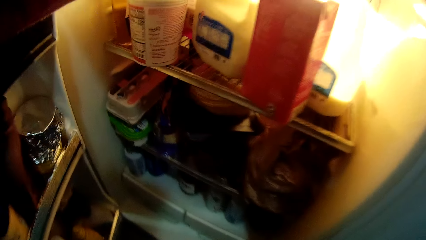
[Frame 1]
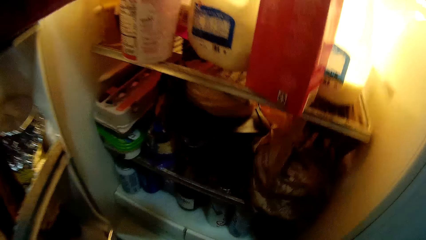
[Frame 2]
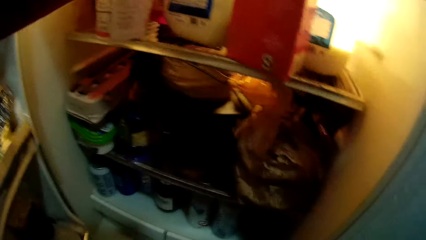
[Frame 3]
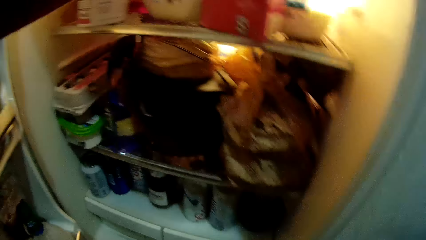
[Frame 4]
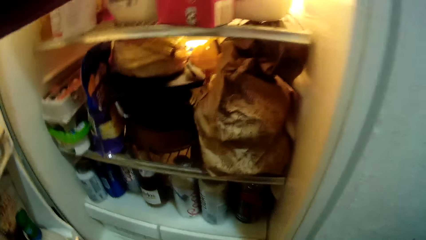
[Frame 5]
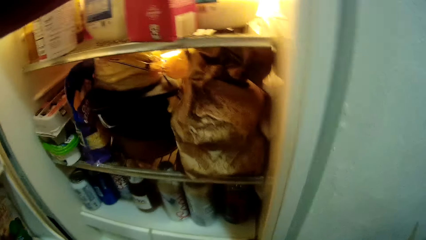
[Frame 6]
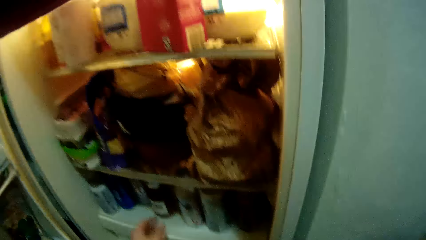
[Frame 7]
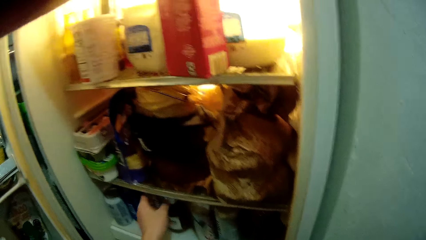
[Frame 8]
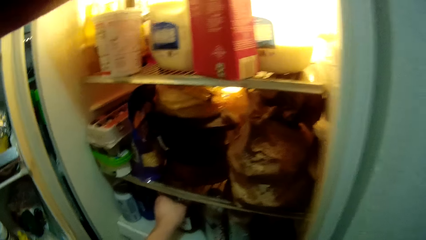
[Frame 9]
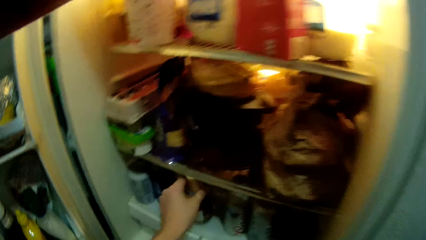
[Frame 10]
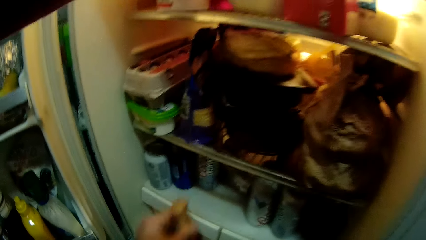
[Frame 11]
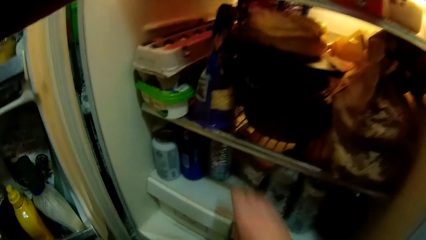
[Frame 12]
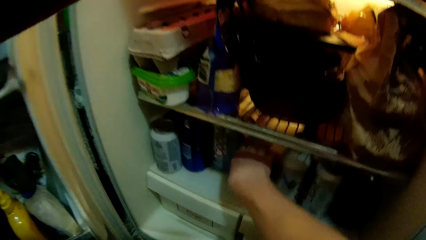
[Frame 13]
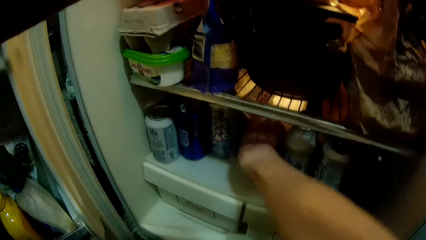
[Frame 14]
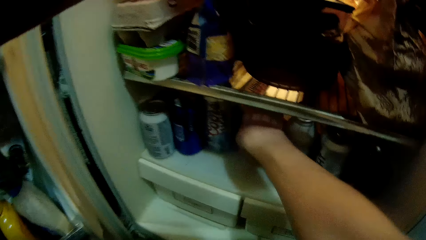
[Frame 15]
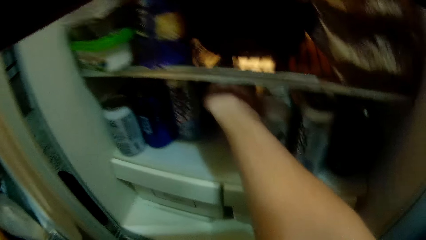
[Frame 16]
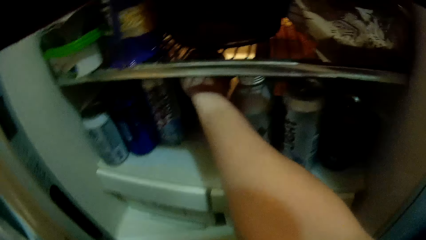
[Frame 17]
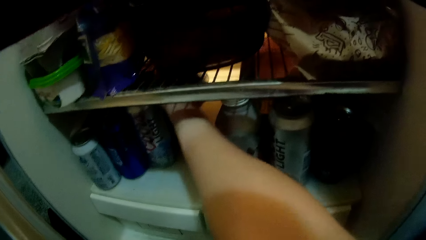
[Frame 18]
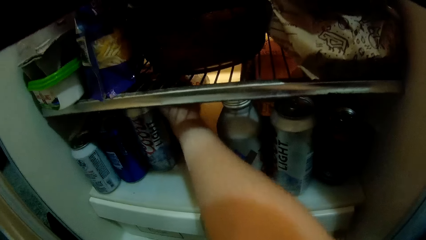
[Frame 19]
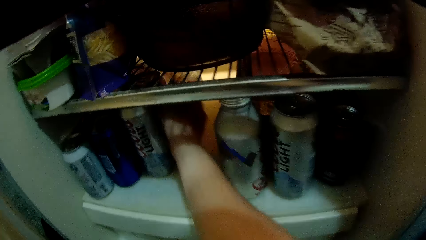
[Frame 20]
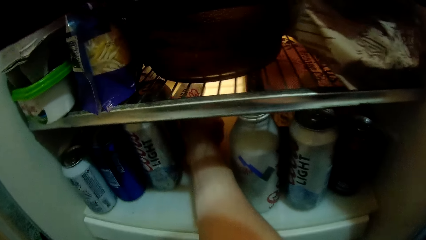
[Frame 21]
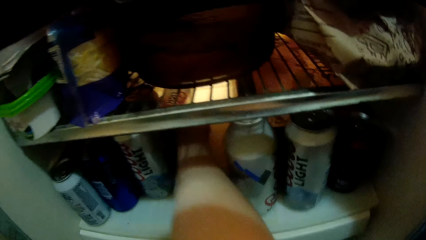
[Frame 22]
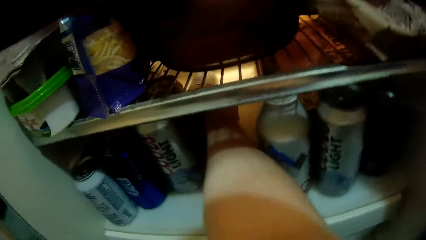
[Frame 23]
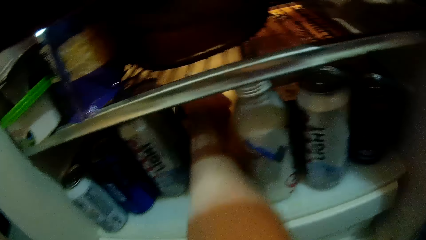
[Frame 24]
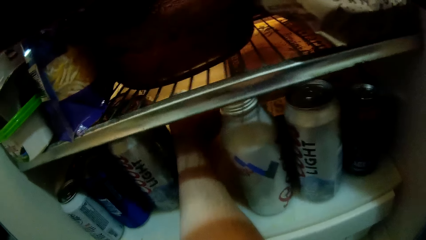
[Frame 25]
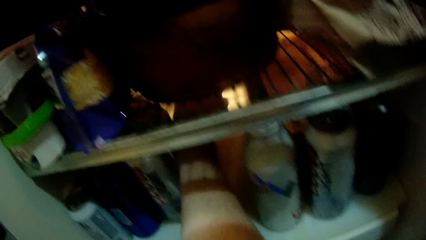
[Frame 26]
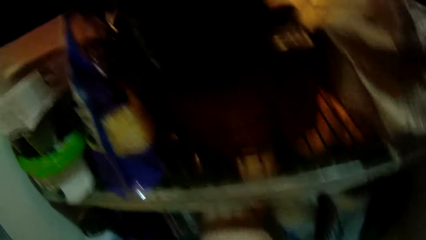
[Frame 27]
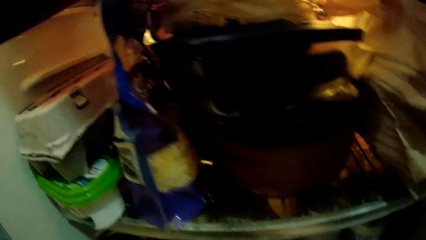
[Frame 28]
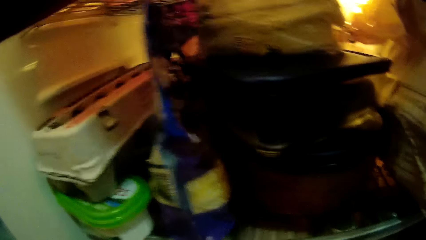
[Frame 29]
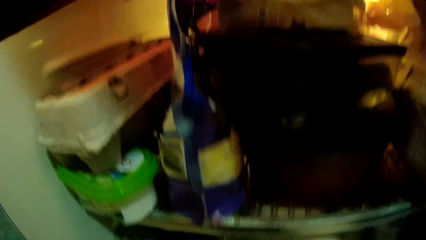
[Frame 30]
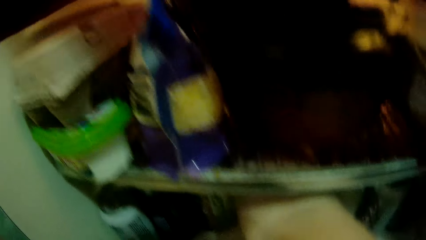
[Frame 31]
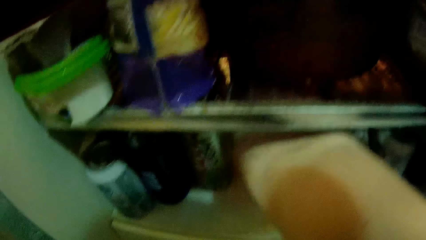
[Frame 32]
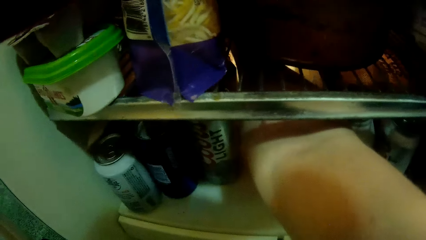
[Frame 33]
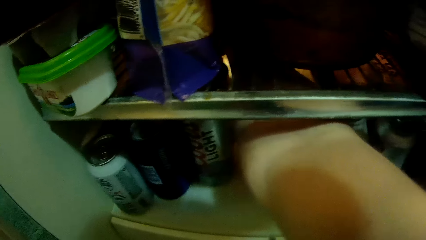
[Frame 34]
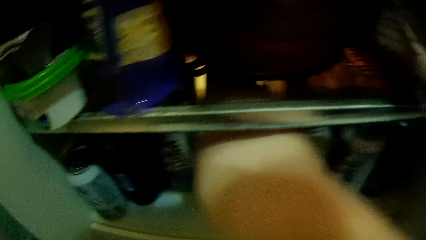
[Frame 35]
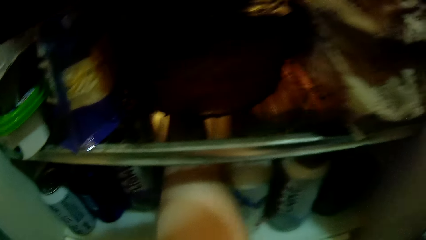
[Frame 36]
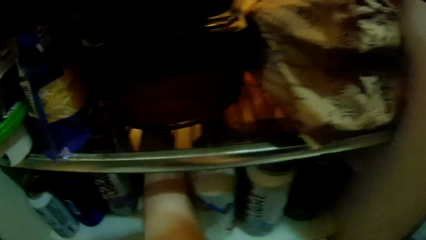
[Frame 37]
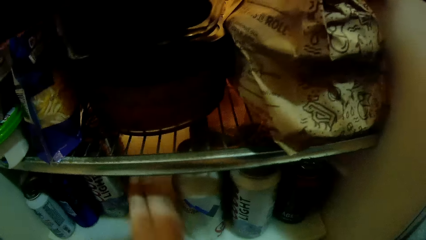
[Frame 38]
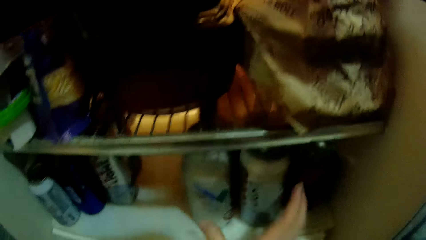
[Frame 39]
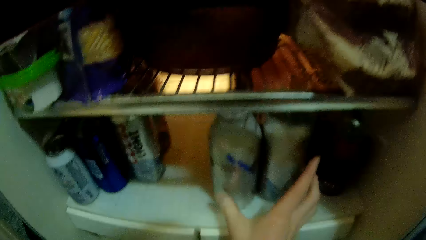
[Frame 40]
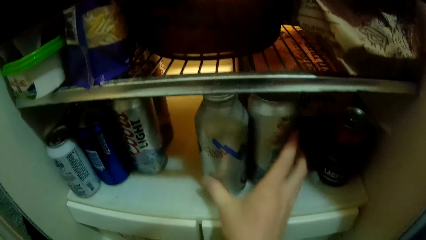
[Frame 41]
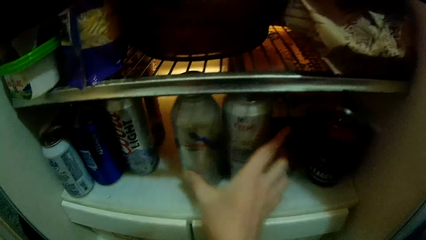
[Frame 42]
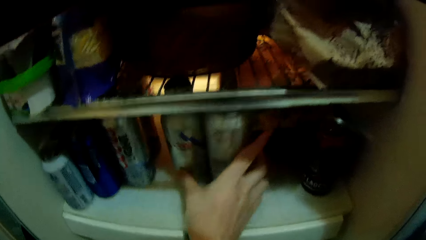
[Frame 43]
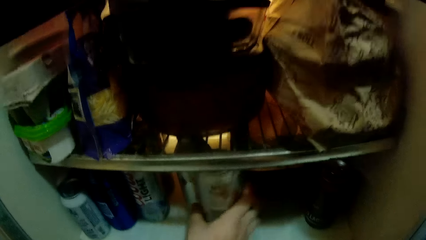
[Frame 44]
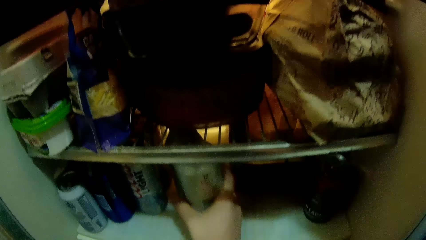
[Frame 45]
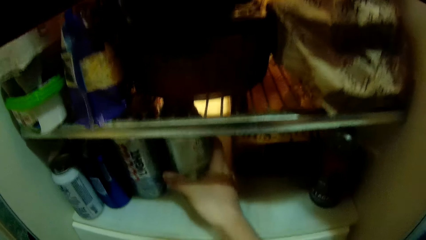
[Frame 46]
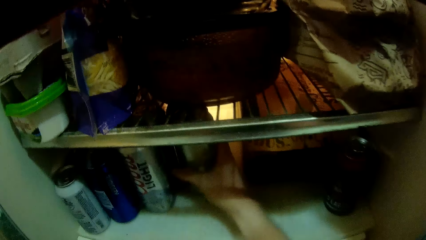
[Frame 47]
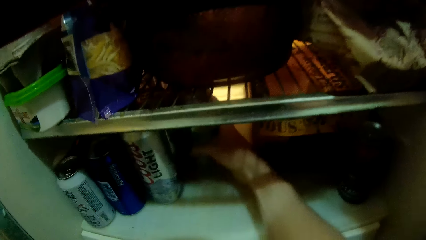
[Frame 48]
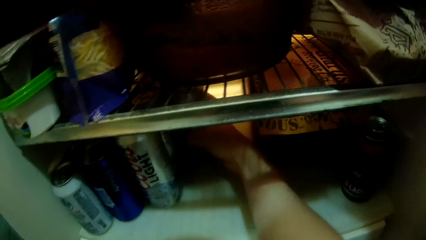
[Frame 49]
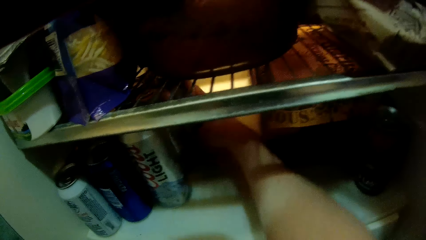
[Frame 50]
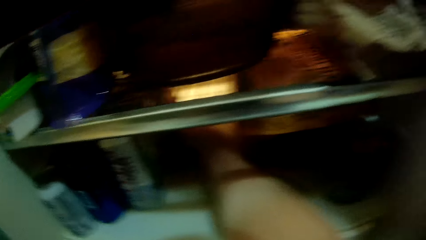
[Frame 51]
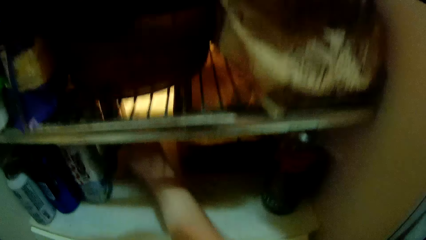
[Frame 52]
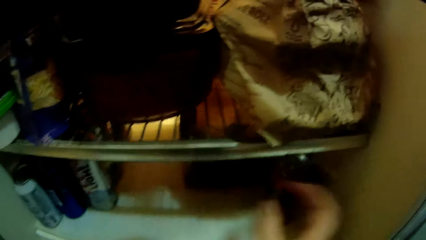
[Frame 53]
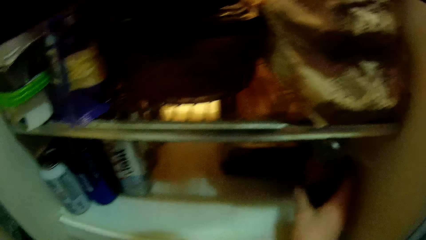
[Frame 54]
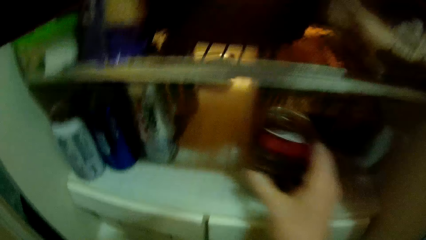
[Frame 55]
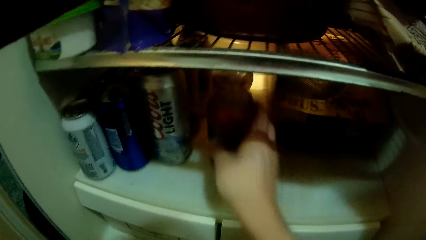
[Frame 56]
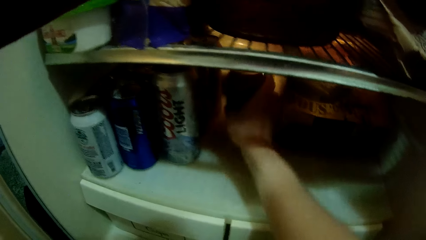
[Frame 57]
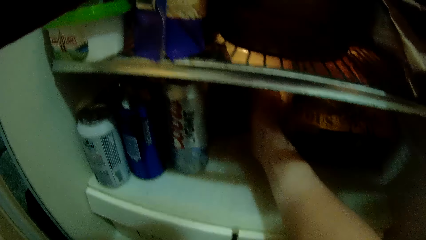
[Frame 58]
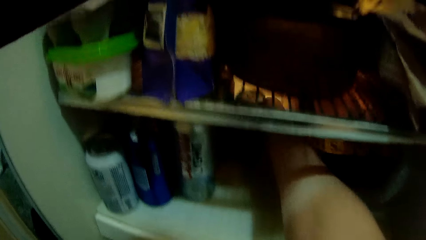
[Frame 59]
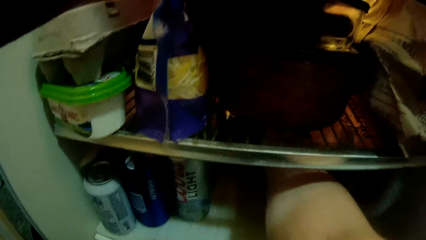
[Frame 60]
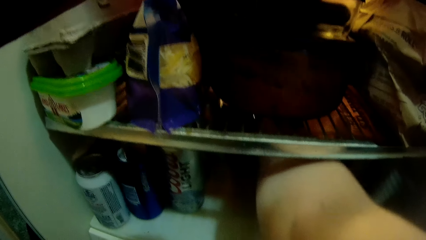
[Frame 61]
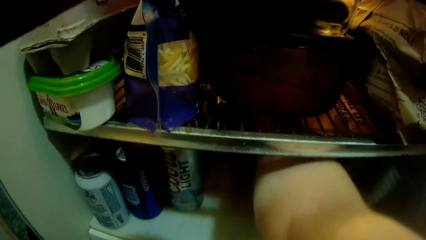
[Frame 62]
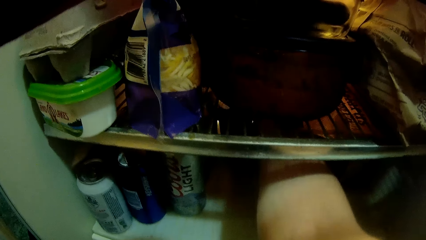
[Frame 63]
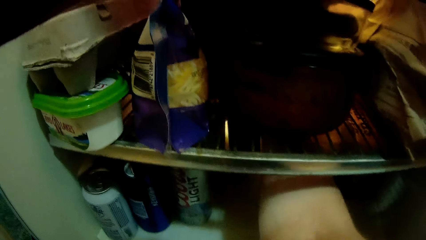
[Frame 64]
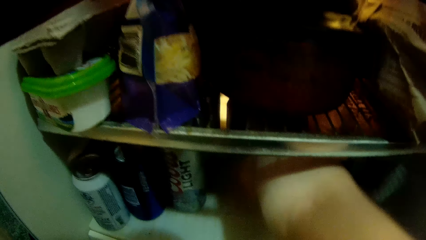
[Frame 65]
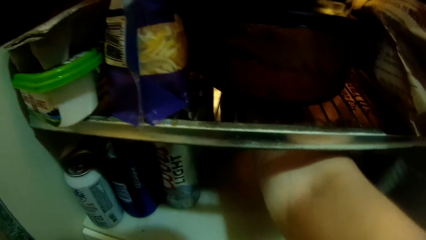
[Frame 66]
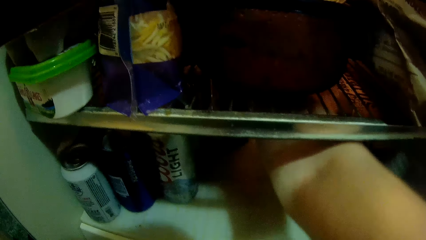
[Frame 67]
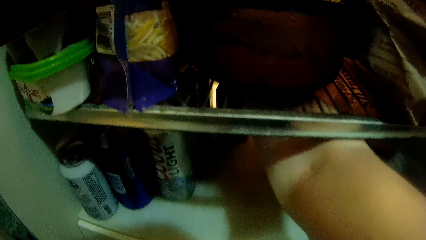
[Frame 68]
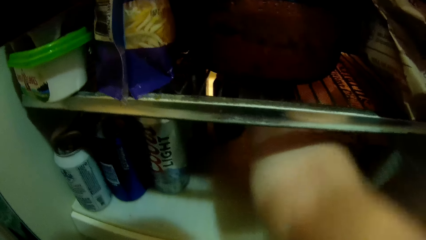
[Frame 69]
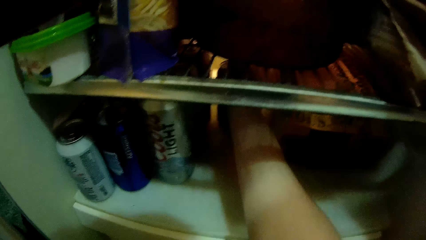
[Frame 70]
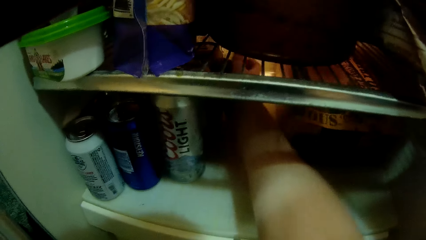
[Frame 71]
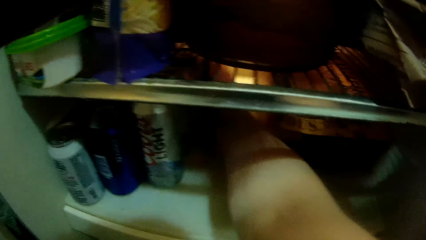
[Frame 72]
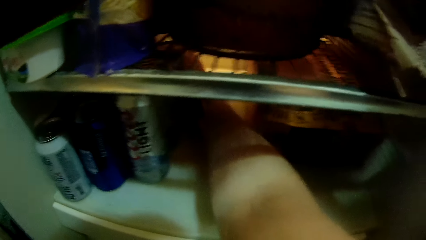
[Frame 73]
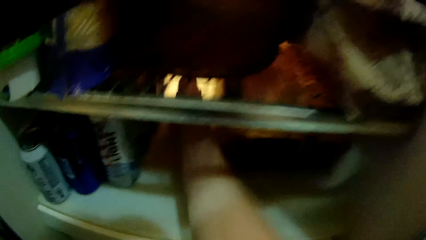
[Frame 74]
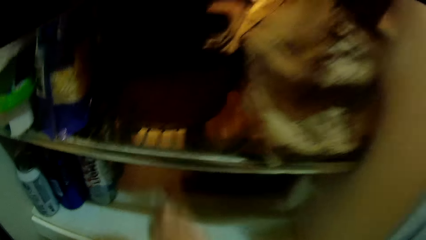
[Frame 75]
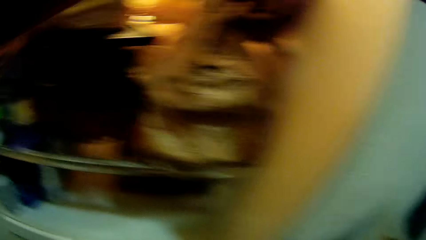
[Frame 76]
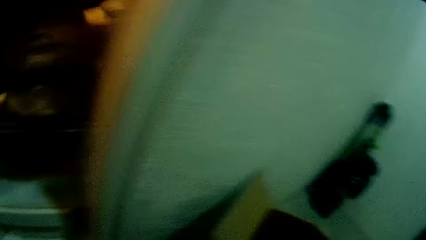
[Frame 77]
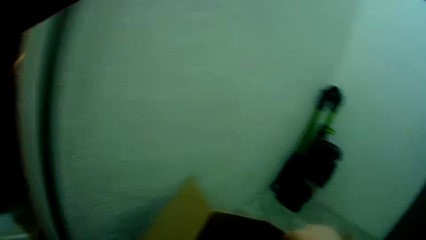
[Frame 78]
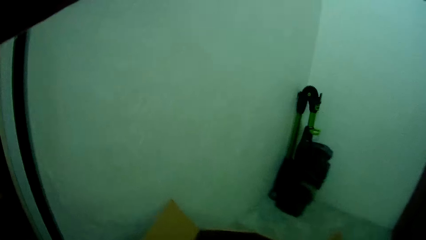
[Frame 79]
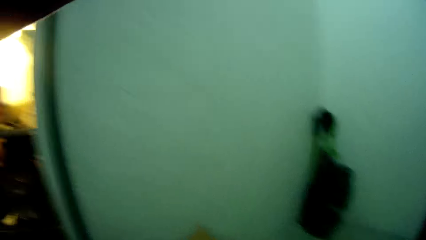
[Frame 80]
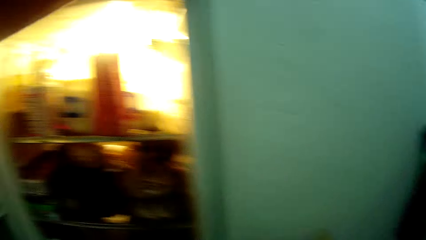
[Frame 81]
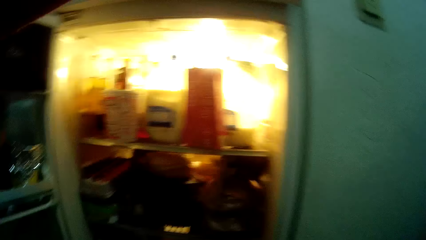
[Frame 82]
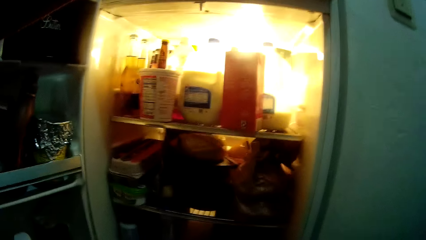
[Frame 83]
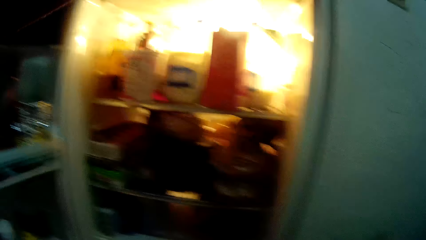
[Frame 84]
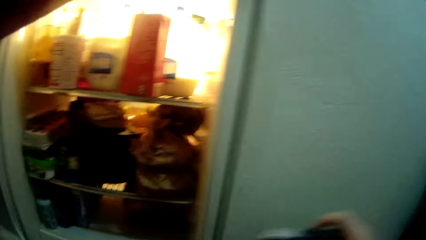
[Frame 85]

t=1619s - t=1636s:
The camera wearer bends forward. He removes a bottle from the fridge with his left hand. He adjusts a can drink in the fridge with his right hand. He puts the beverages upright. He moves two can drinks in the fridge with his right hand. He moves a can drink in the fridge with his right hand. He arranges beverages in the fridge.
